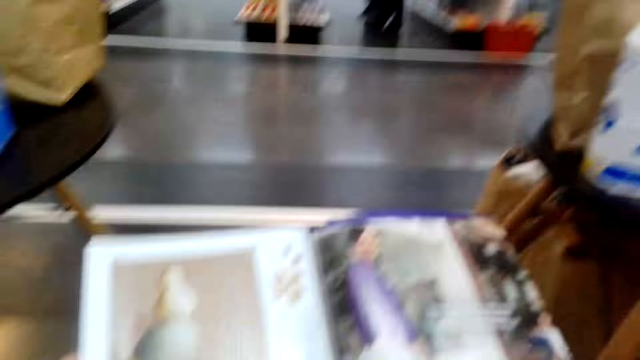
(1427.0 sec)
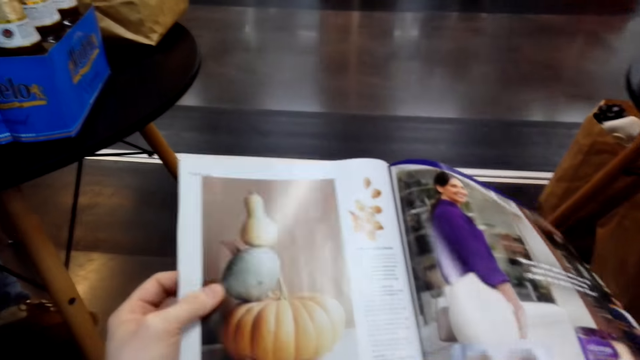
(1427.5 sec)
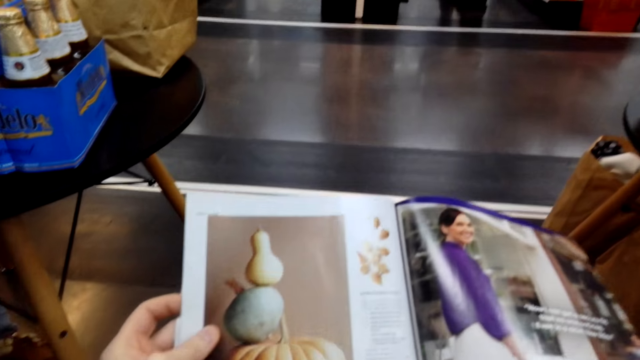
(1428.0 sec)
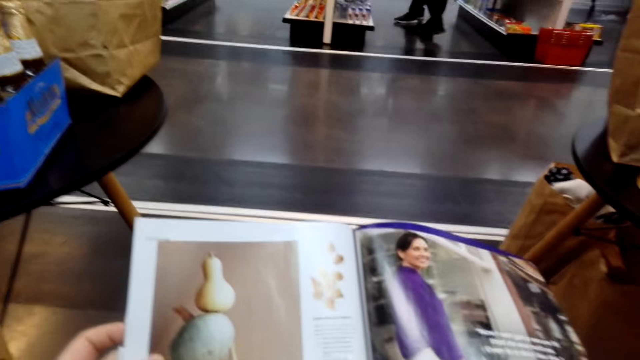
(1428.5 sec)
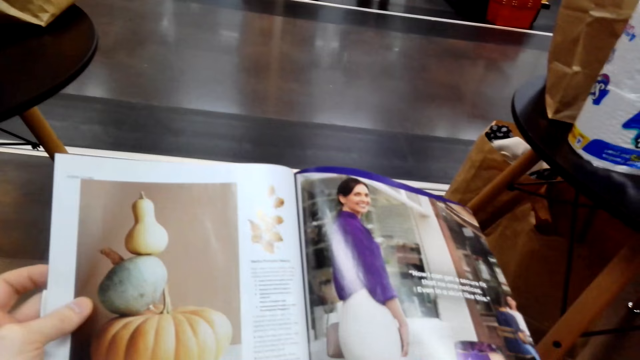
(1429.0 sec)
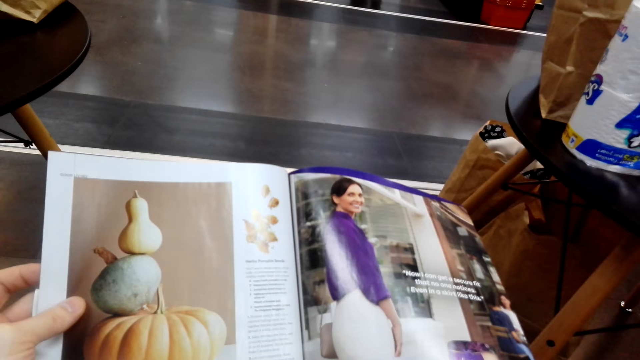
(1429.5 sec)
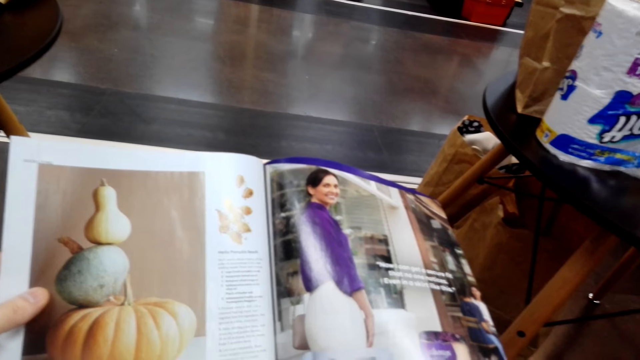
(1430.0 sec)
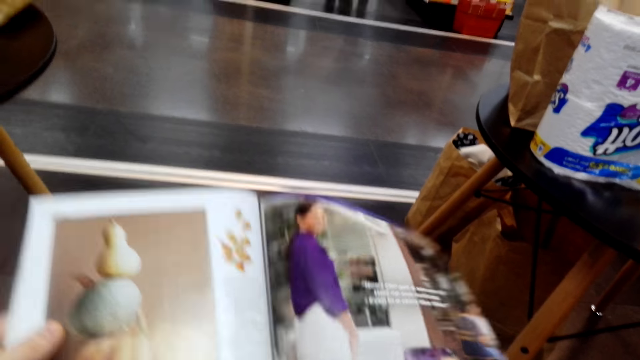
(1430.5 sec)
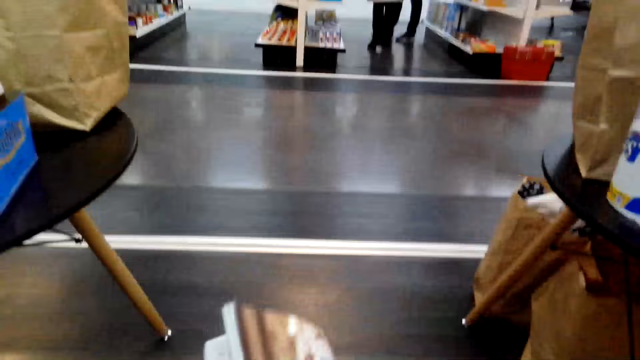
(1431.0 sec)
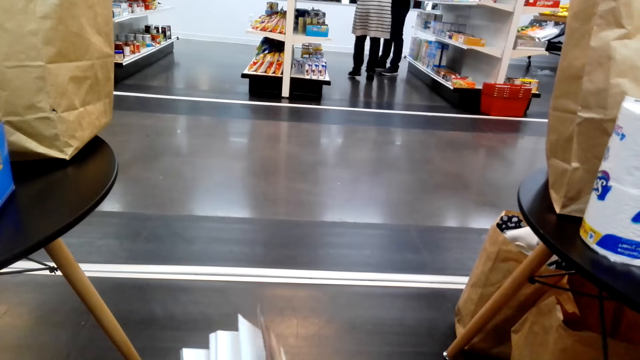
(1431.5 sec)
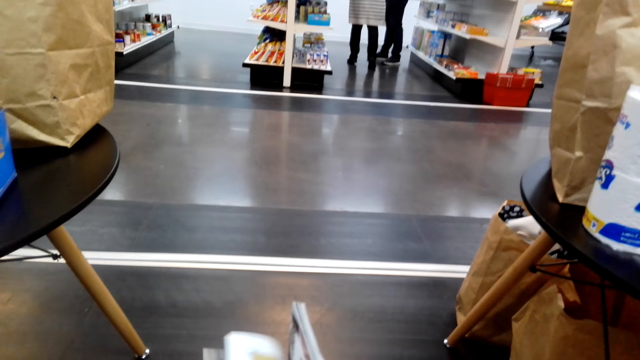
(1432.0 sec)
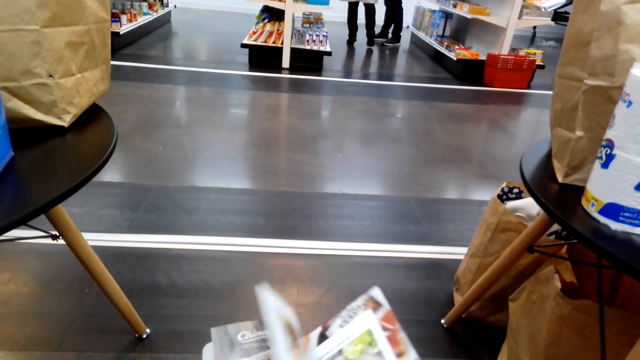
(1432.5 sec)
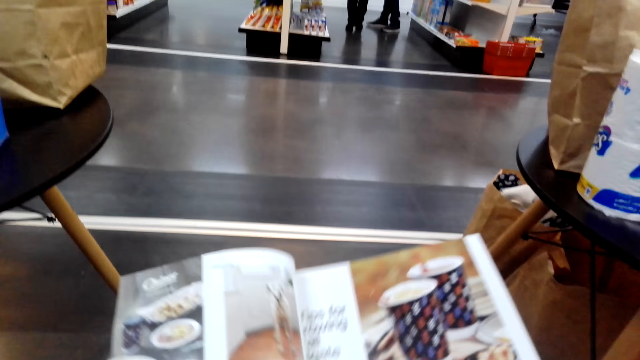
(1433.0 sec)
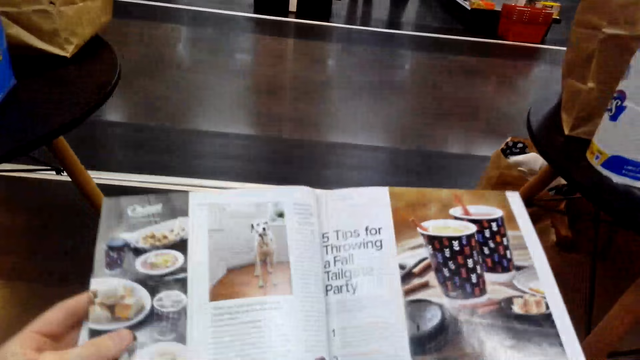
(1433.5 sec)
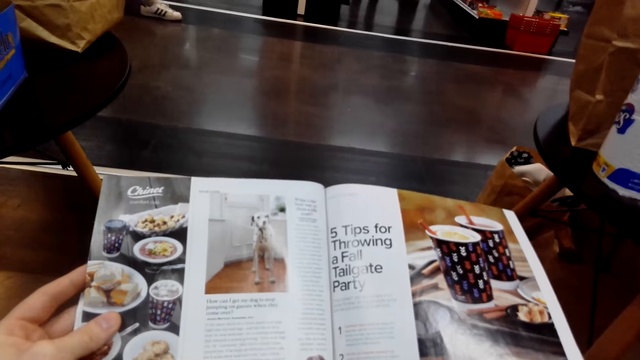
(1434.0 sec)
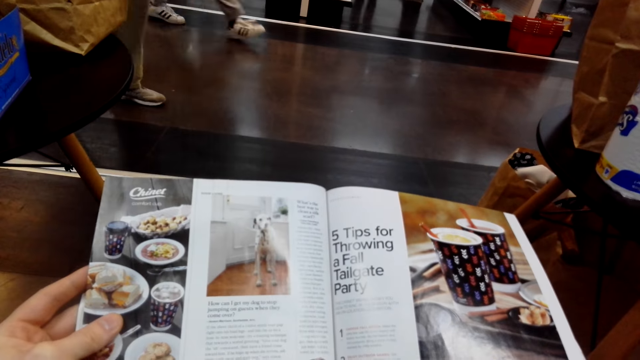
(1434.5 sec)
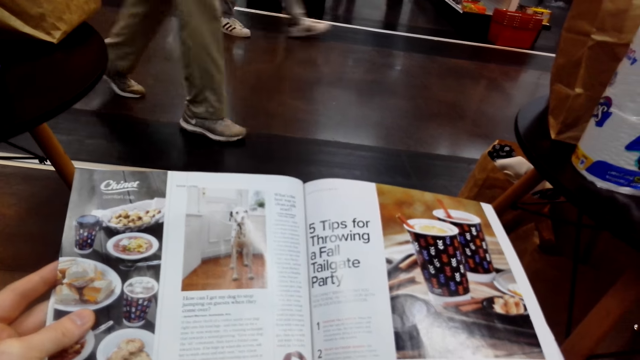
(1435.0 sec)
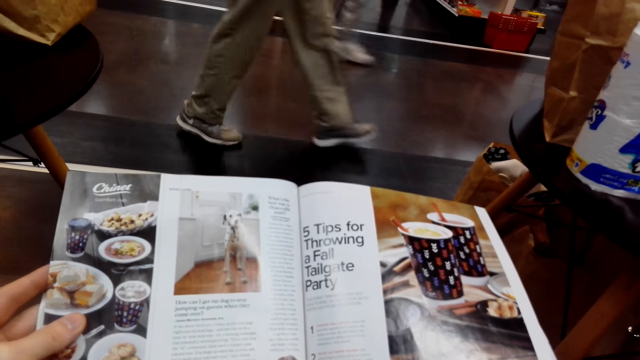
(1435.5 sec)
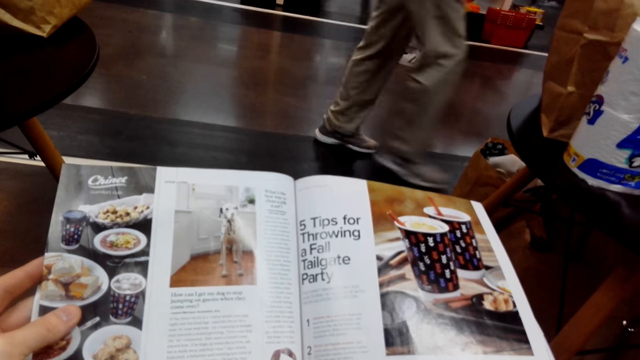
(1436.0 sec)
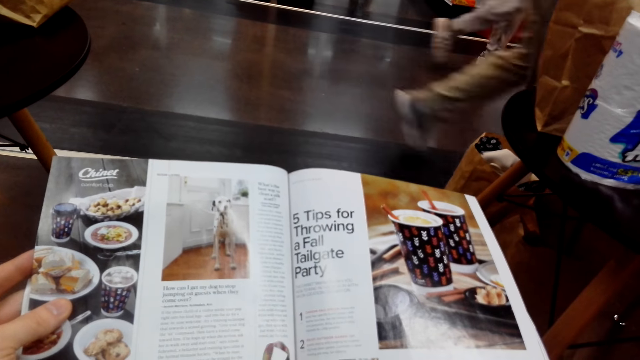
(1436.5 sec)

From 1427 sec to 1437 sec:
The camera wearer reads a book. They turn a page on the book. They read the book. They open the new page.

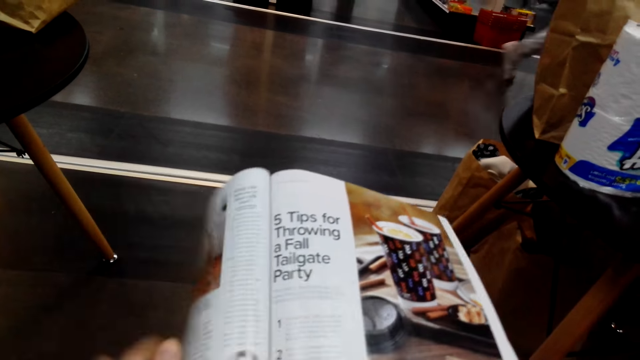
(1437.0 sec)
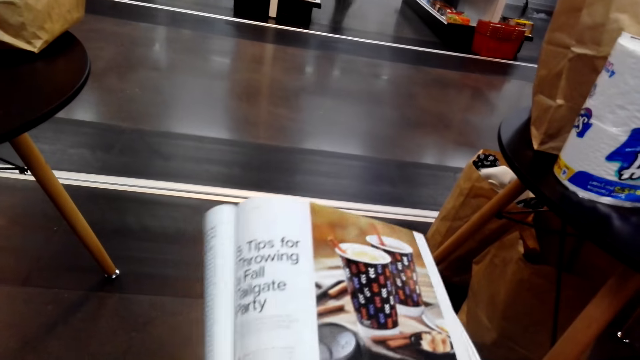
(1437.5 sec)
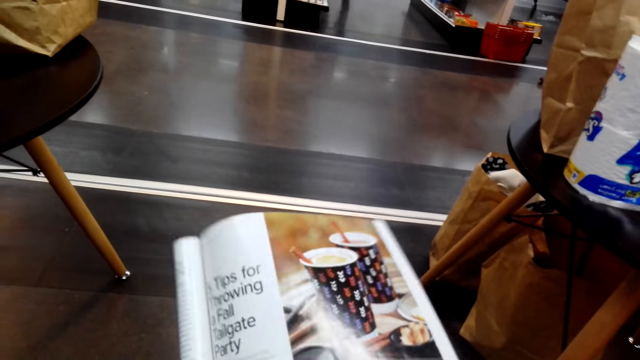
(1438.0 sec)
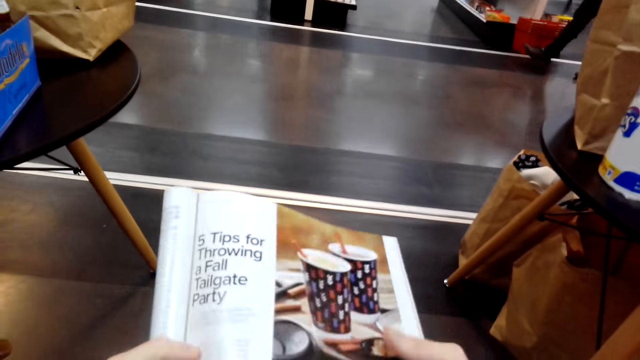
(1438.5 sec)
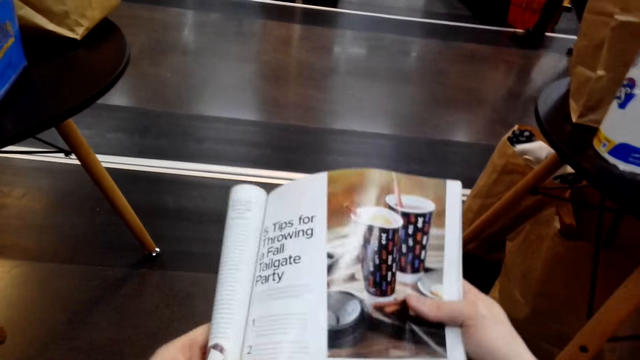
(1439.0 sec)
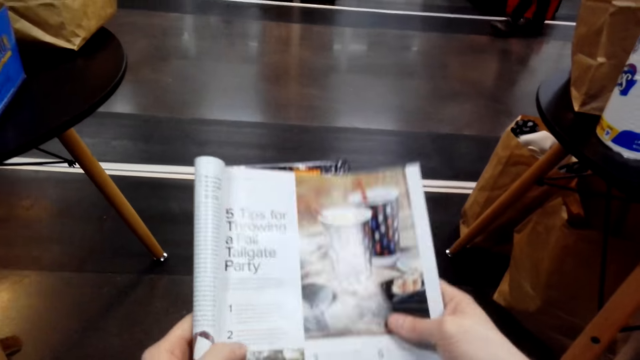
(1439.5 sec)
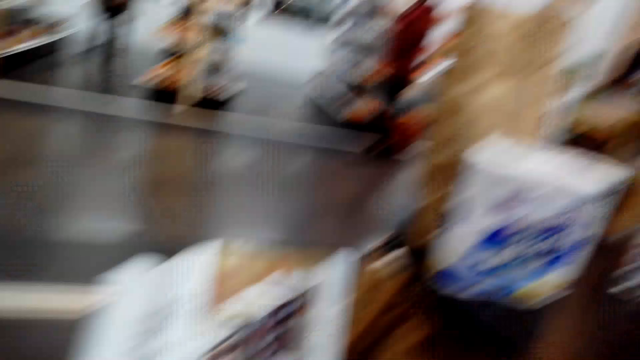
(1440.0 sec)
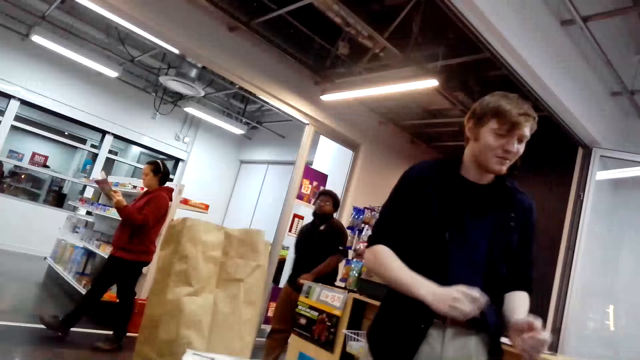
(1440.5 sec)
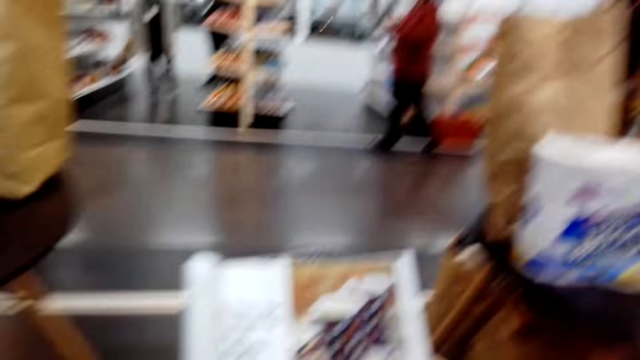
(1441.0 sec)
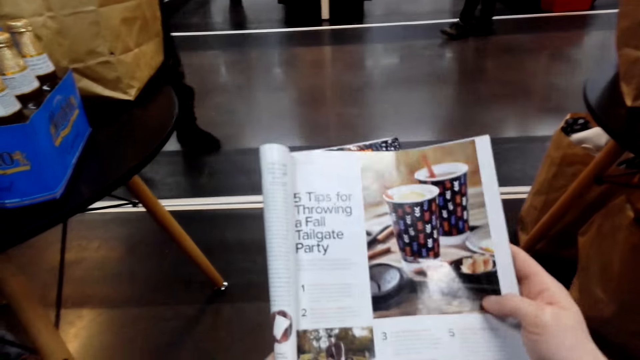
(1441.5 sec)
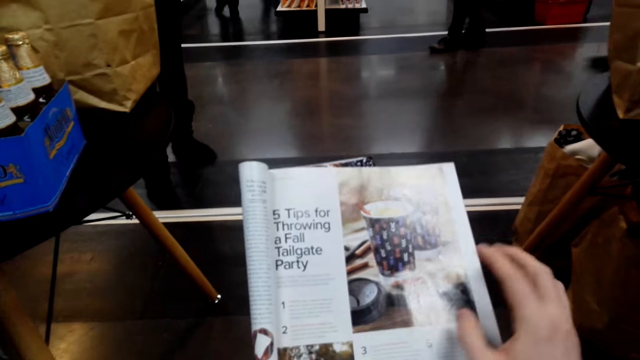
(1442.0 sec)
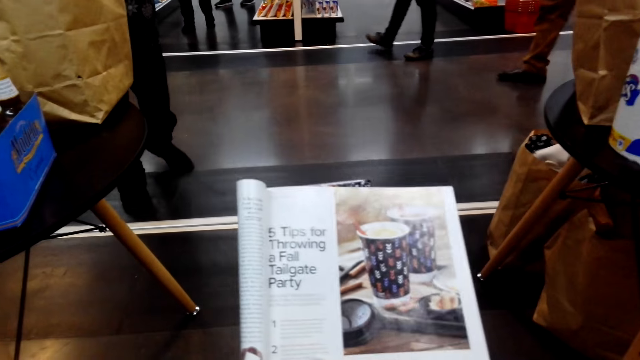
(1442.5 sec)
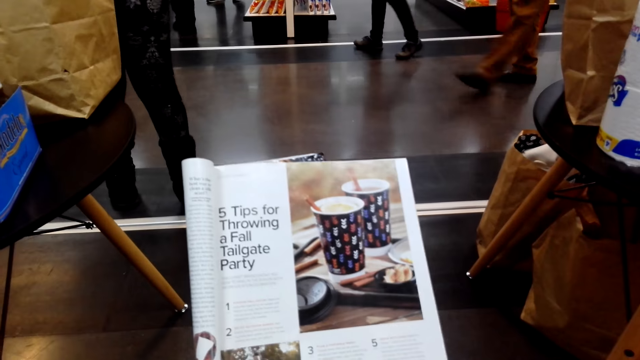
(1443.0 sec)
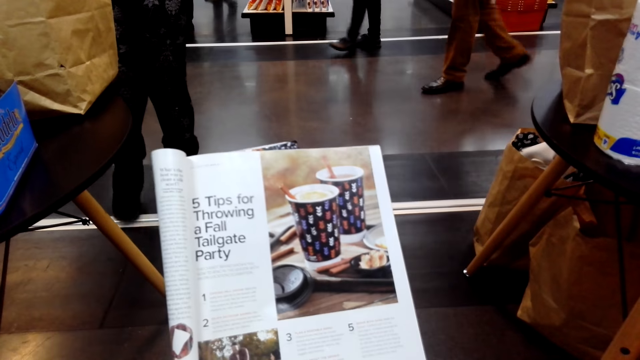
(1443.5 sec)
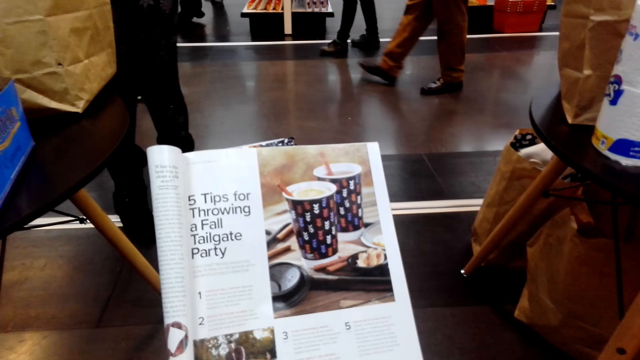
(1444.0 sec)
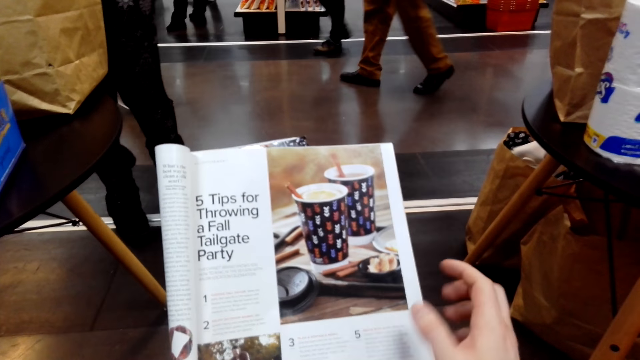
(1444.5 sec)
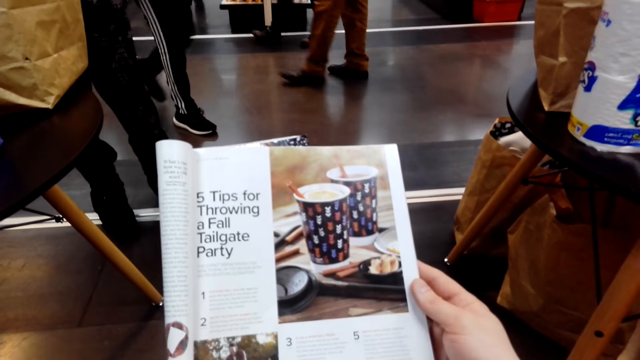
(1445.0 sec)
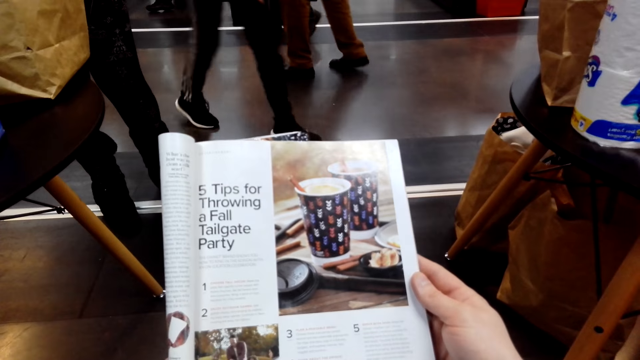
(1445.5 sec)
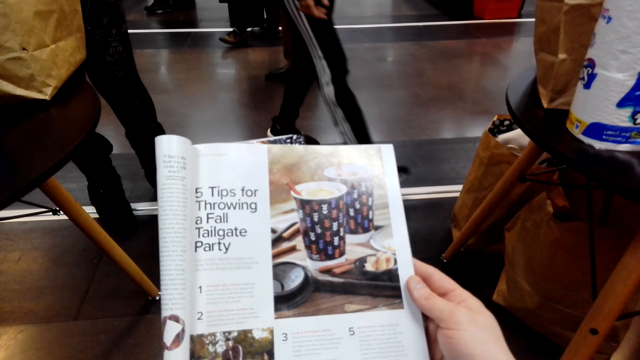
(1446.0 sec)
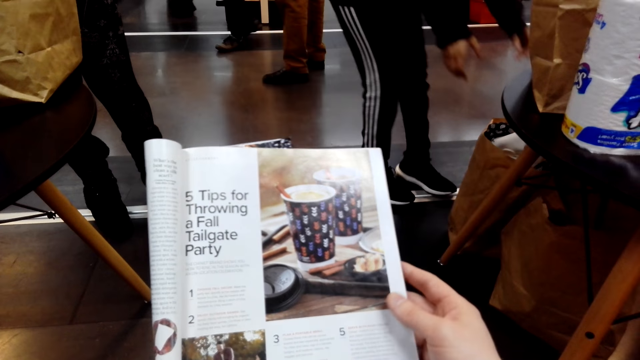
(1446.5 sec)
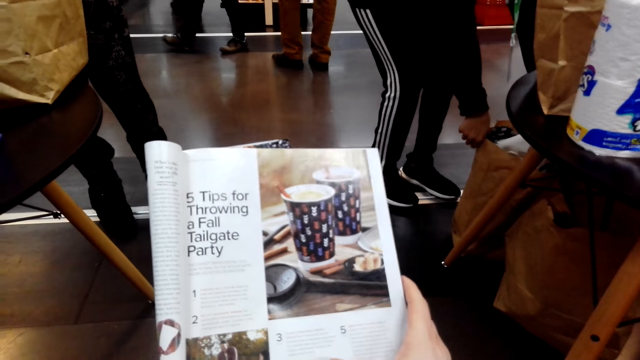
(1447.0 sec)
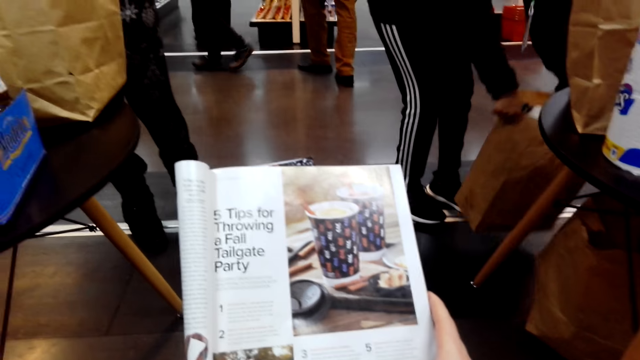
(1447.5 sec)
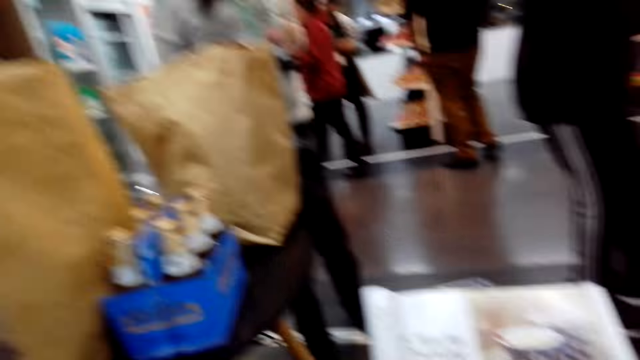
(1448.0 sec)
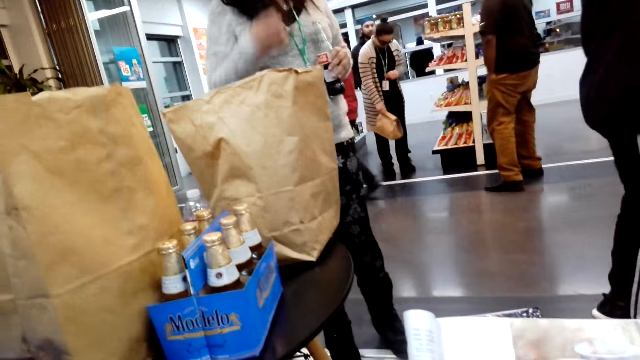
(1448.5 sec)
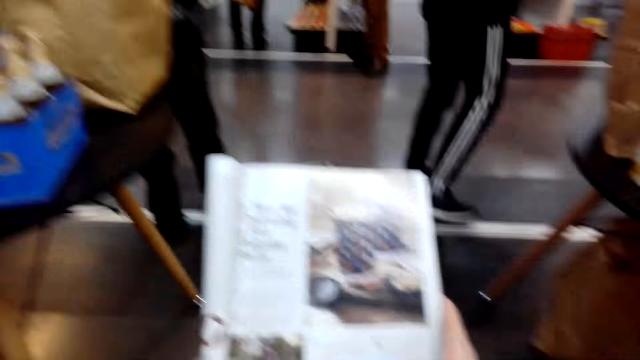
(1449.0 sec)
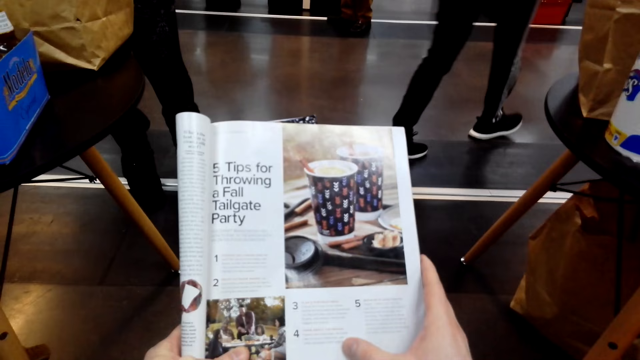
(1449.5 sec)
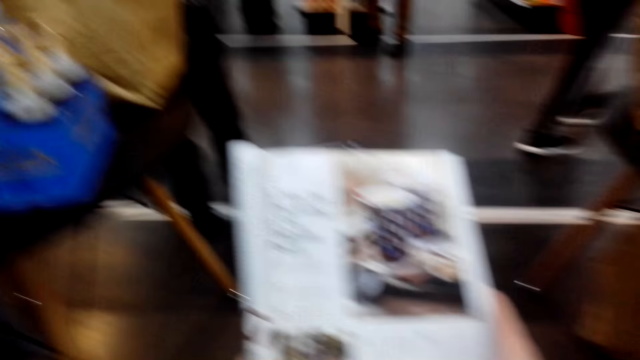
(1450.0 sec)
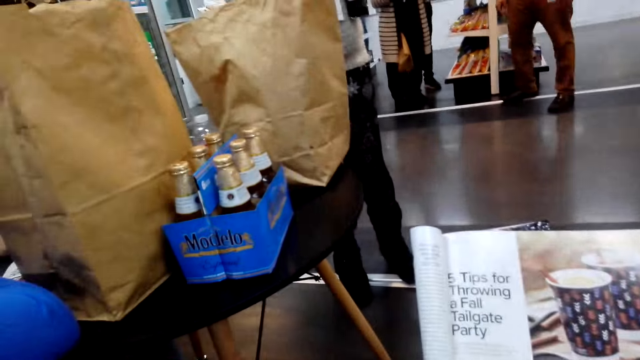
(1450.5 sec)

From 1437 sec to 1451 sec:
The camera wearer folds a book. They look around the shop. They read the book. They fold the book. They read the book. A woman picks up the bag. The camera wearer looks round the shop. They read the book. The woman walks away.
